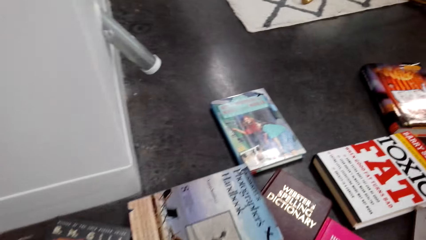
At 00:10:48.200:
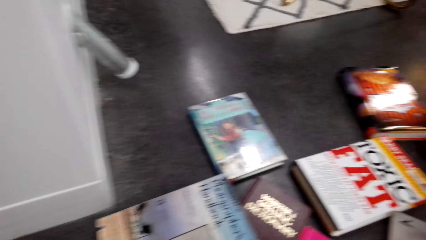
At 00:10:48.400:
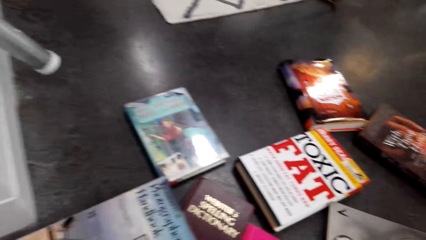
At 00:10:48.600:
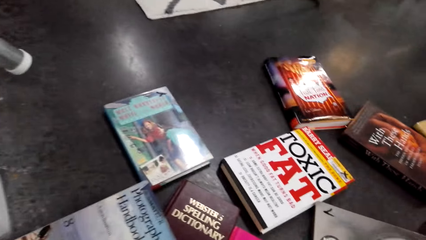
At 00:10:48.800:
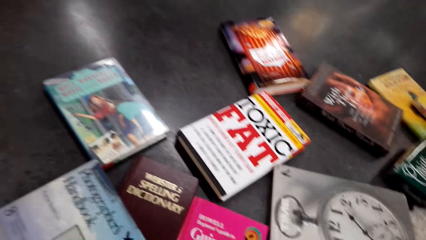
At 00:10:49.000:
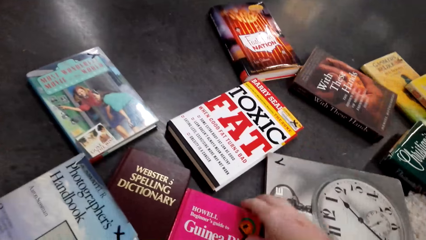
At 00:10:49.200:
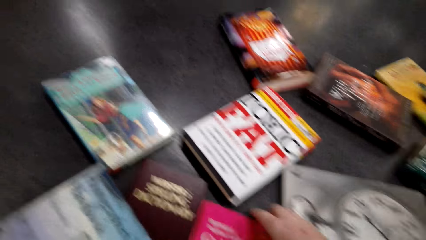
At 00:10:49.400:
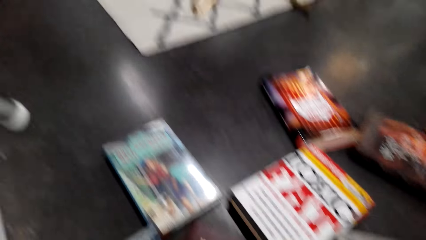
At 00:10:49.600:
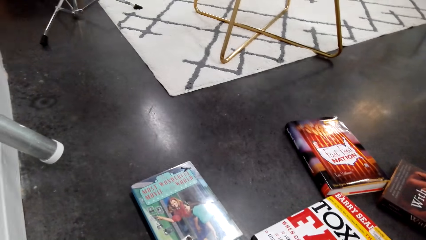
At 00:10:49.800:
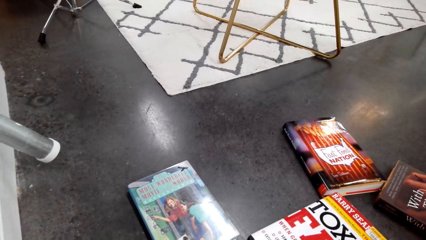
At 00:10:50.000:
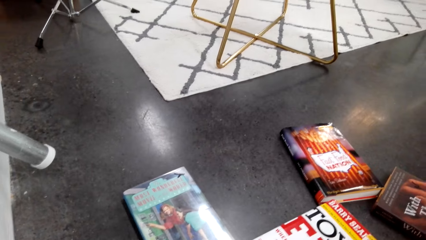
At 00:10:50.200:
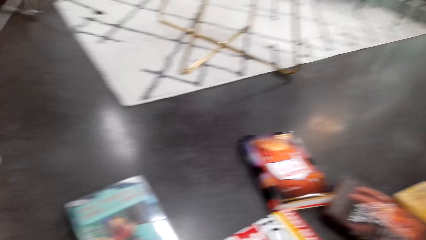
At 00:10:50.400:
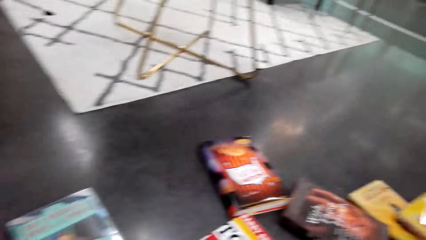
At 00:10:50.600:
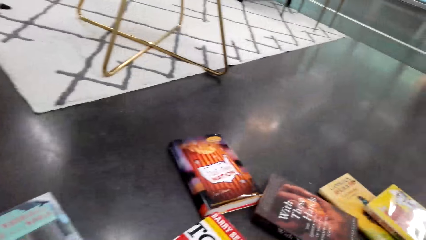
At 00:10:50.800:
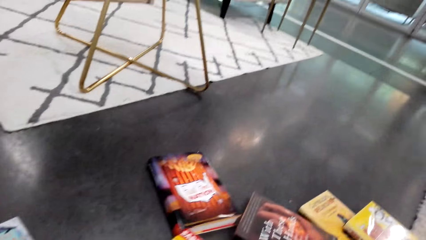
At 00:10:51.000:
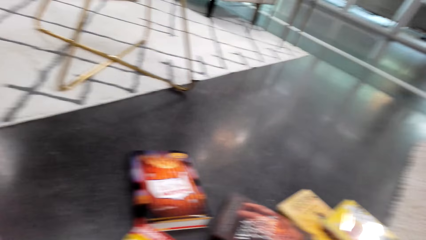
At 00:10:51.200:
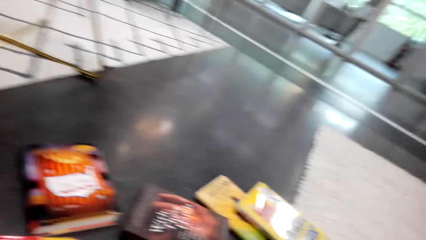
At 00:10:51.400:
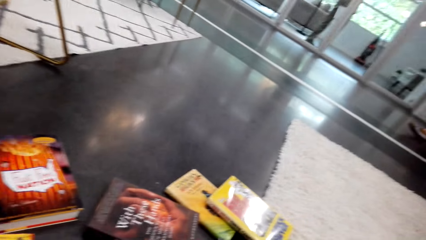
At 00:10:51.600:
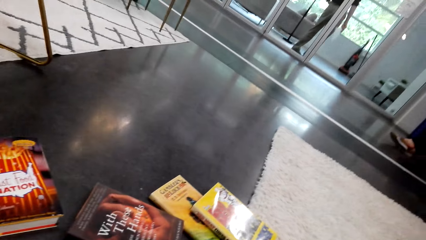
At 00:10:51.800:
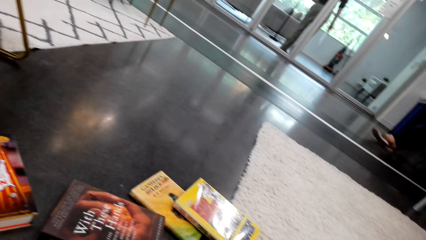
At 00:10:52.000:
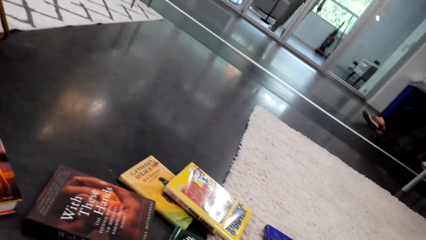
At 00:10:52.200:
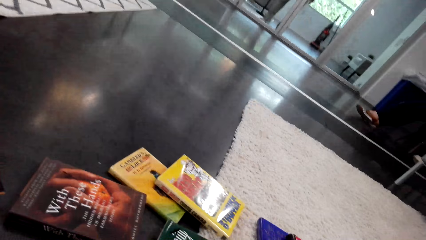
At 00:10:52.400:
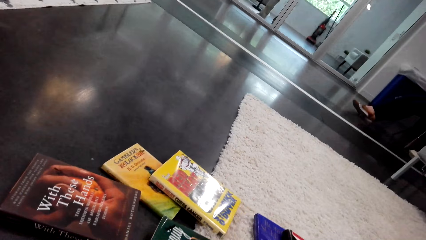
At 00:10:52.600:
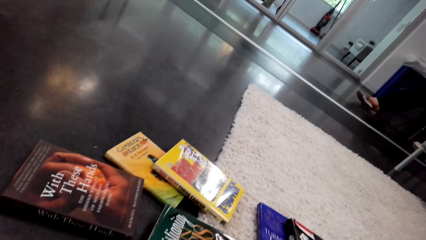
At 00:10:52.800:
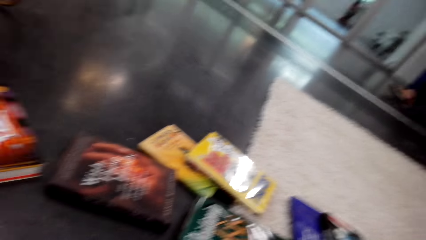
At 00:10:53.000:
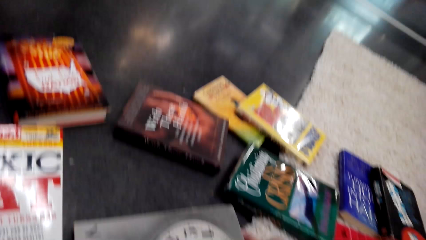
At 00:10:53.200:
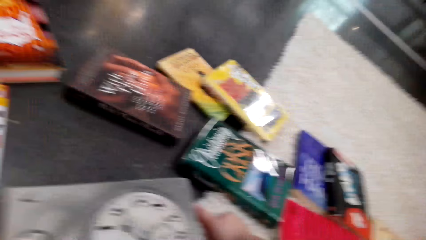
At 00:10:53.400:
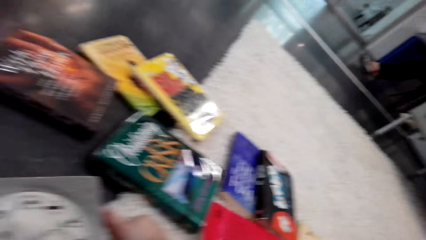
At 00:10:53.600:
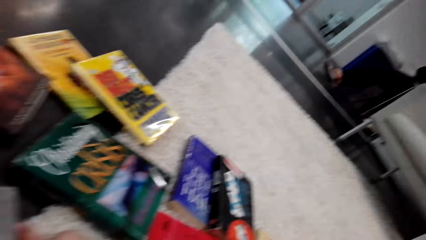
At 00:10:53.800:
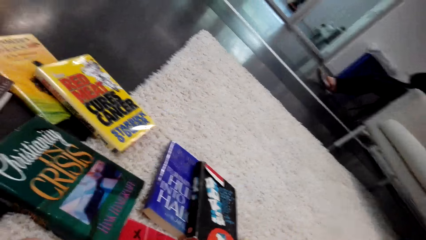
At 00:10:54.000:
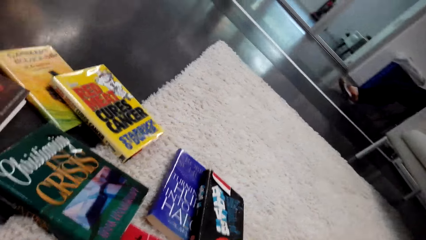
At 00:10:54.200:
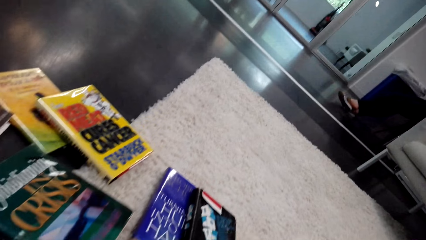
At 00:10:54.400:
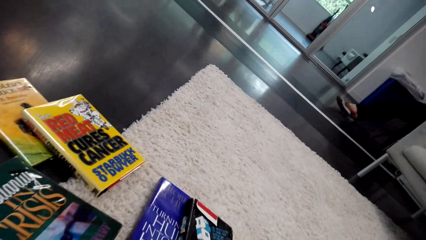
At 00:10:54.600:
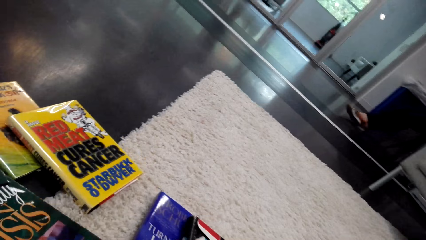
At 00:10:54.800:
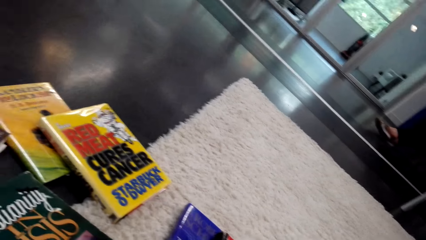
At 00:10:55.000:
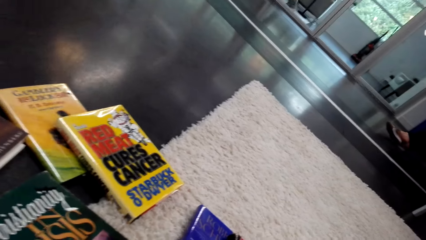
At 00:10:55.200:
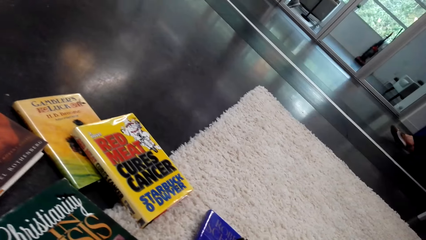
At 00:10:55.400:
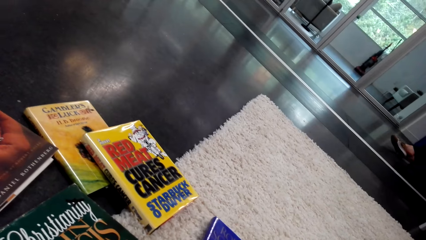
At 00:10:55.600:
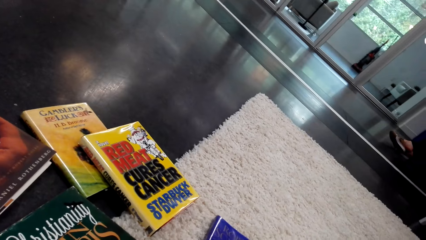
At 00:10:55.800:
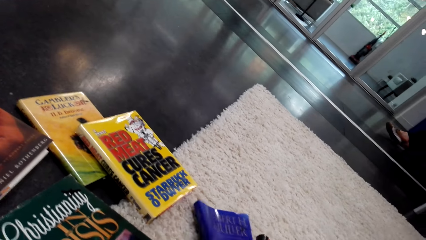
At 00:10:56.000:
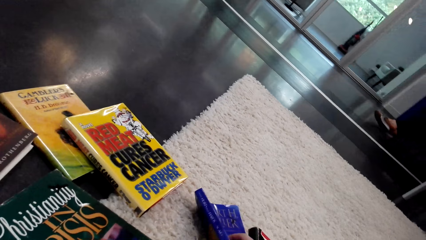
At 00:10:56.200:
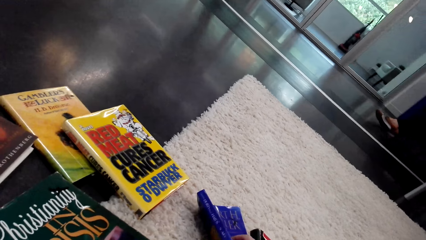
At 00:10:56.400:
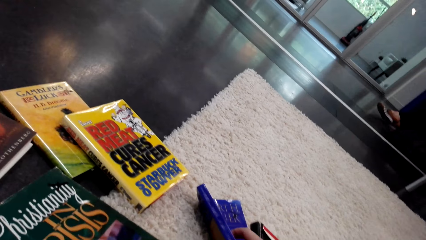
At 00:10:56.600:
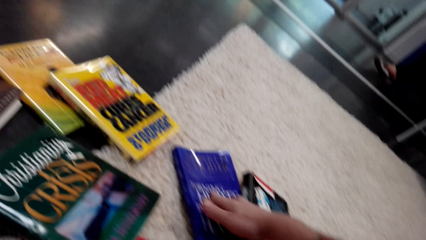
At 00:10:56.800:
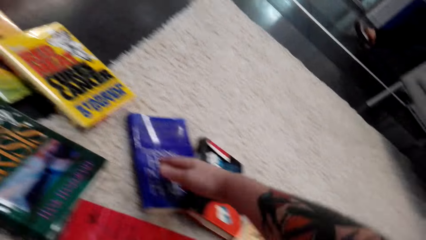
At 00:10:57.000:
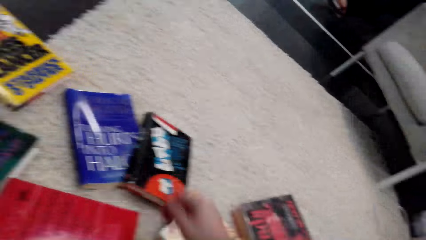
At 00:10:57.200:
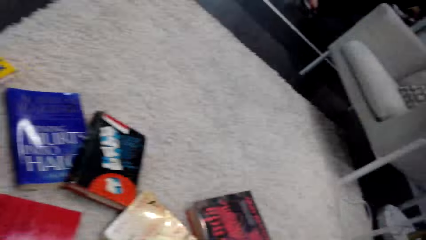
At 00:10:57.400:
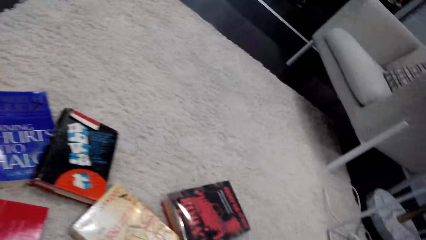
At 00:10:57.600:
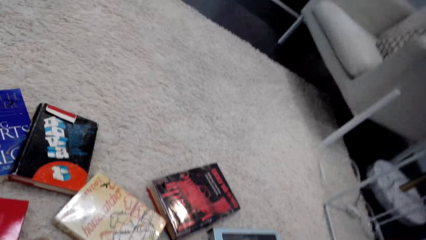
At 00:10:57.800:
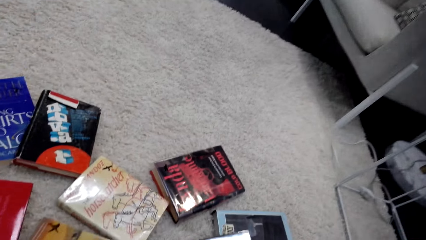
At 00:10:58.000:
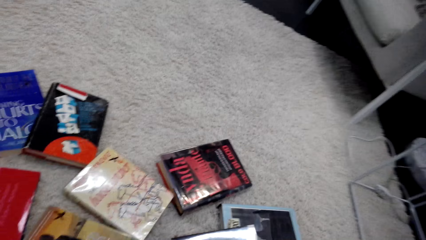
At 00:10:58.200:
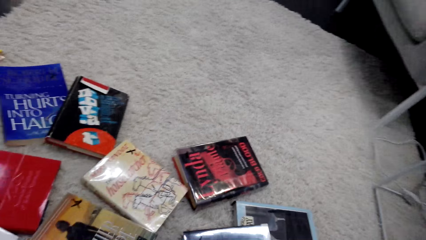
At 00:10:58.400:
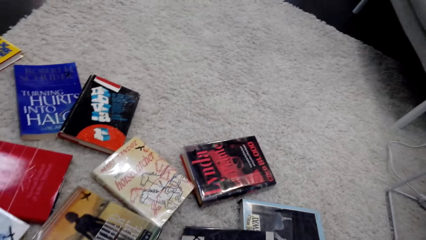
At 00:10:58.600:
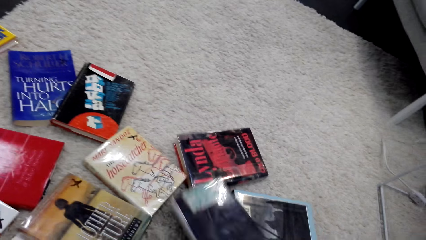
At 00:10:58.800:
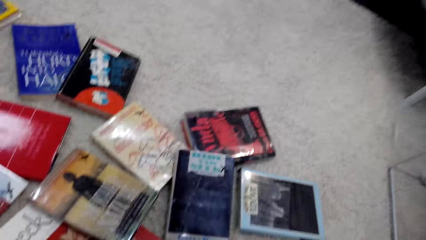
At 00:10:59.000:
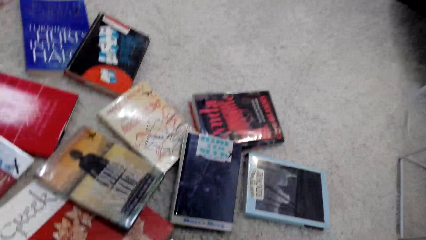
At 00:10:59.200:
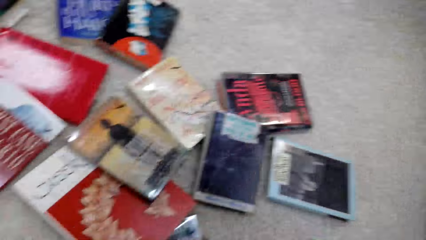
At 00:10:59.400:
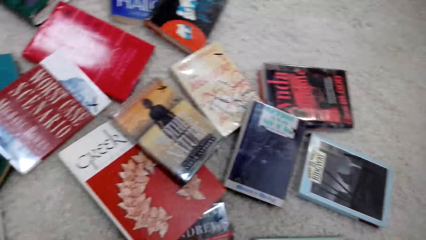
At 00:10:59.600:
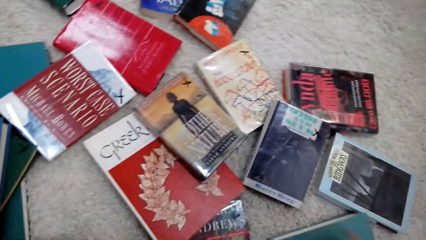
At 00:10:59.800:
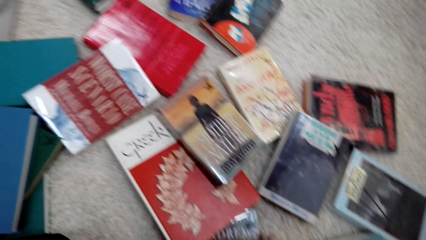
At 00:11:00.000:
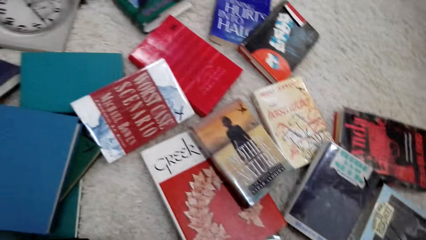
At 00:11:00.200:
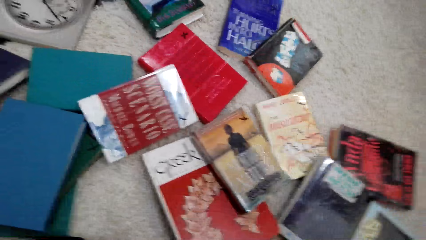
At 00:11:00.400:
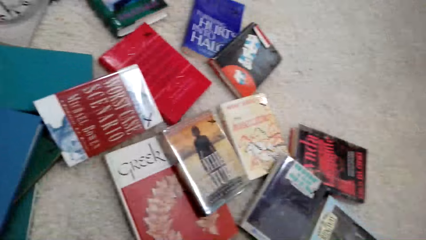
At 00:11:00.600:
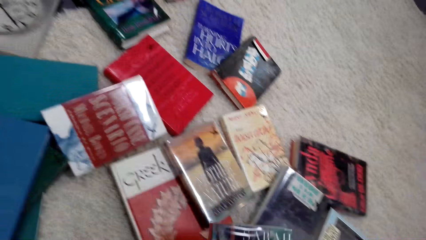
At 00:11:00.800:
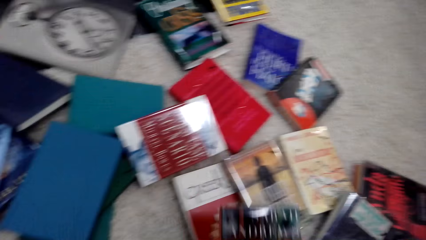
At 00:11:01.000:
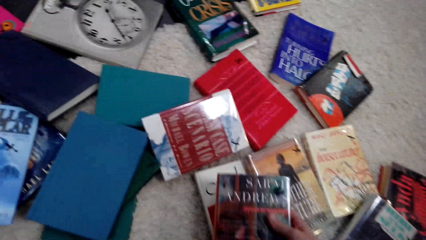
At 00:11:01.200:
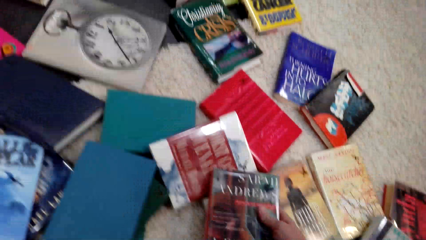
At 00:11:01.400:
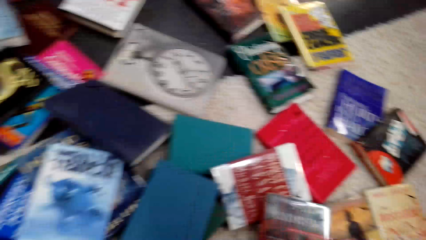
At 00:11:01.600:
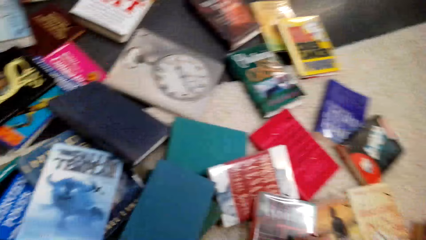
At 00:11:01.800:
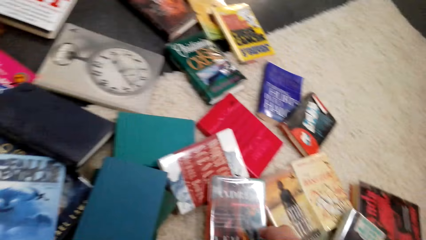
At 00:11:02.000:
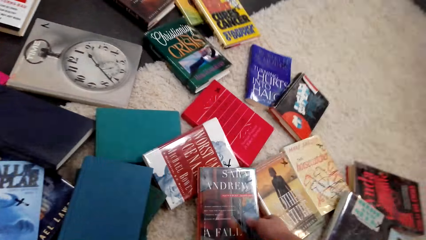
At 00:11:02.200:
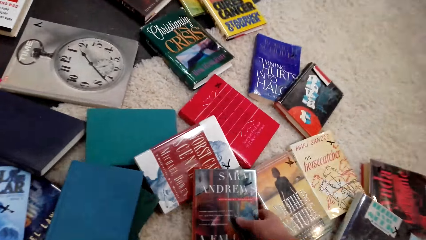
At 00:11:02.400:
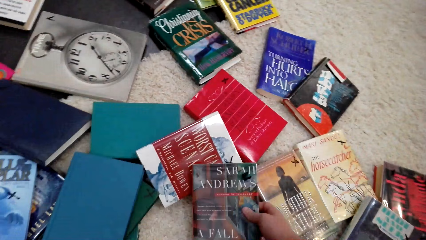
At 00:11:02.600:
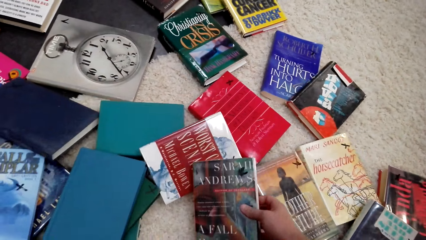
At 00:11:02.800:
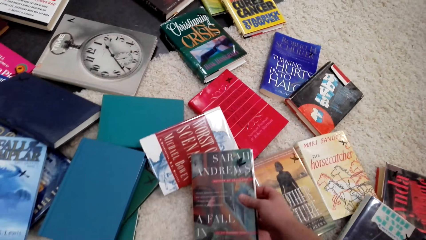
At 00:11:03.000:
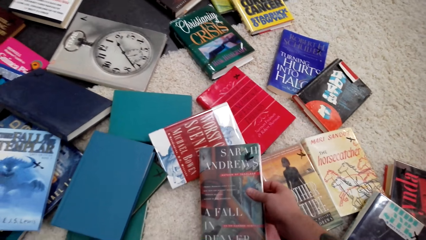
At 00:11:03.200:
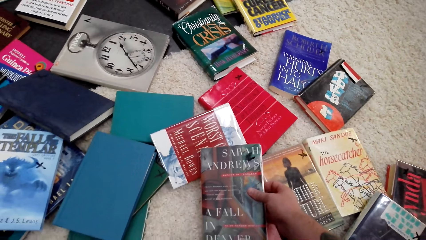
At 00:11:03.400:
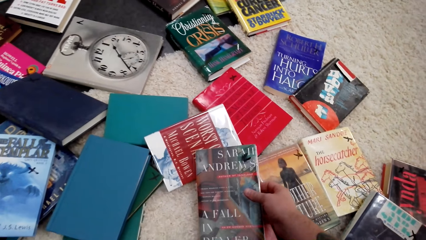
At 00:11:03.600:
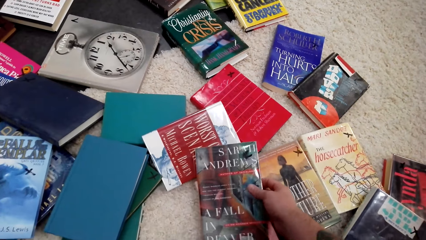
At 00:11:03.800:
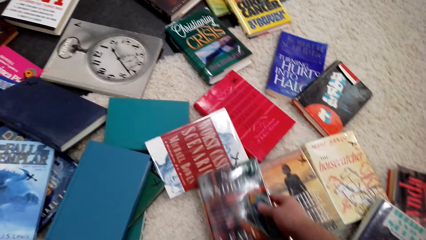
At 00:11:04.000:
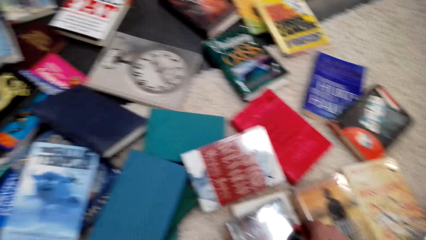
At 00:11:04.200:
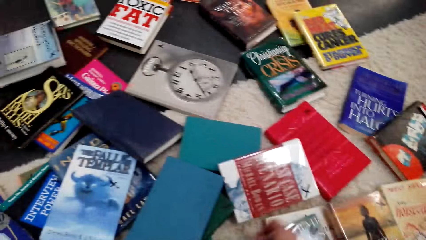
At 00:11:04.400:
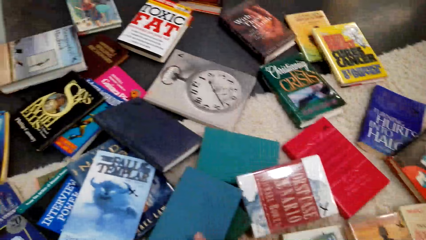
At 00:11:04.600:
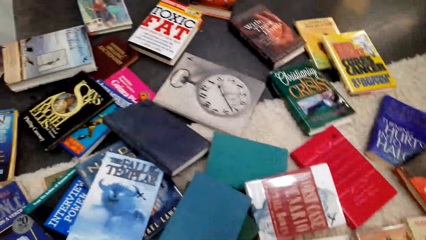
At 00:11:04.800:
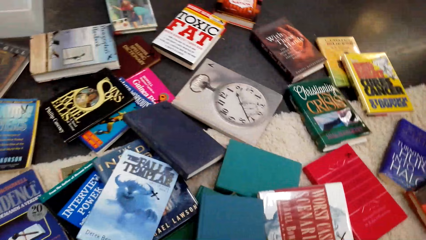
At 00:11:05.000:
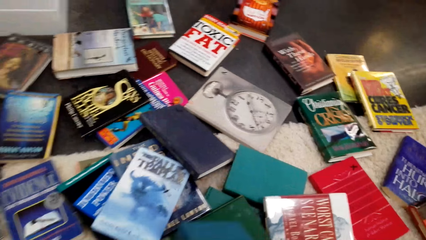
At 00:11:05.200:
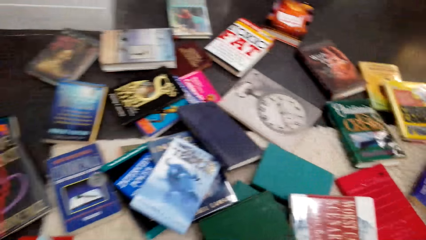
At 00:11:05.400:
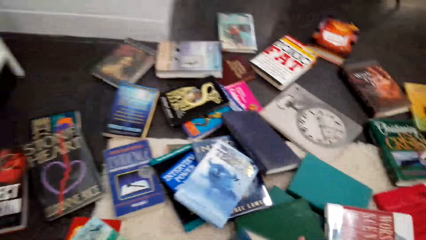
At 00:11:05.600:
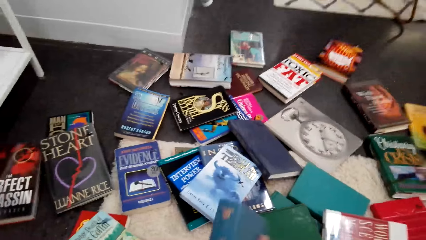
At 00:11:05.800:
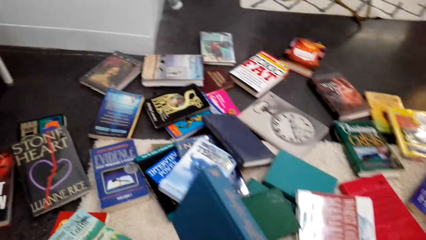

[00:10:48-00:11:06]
The camera wearer looks around. They pick up the book. They touch the books on the floor. They look around. They touch the book. They look around. They move the book. They pick up the book. They drop the book. They examine the book. They lift the book. They look around.
